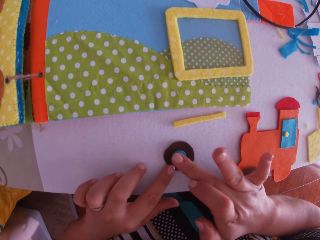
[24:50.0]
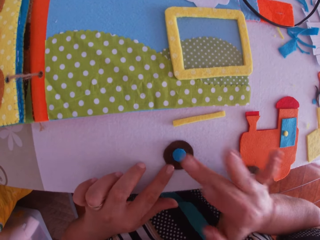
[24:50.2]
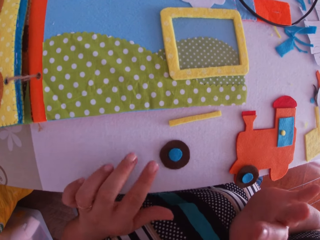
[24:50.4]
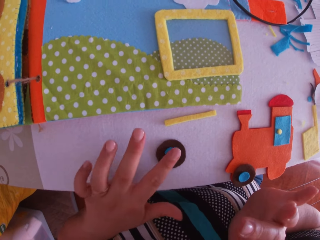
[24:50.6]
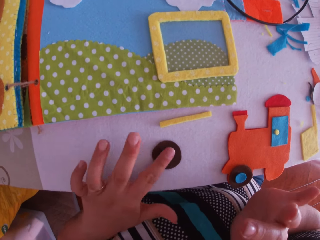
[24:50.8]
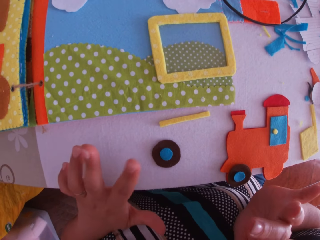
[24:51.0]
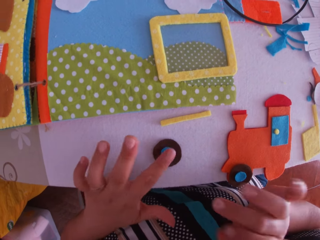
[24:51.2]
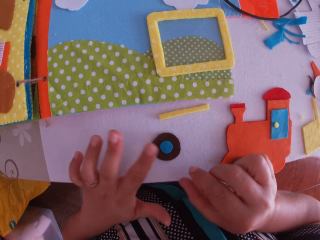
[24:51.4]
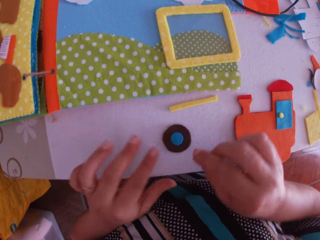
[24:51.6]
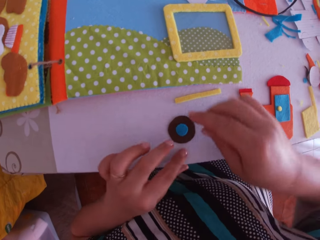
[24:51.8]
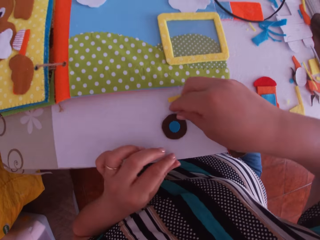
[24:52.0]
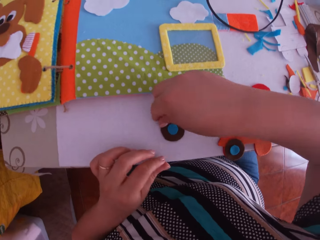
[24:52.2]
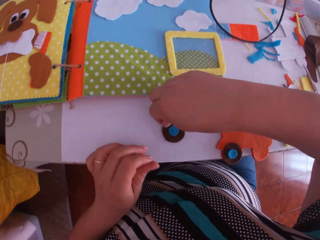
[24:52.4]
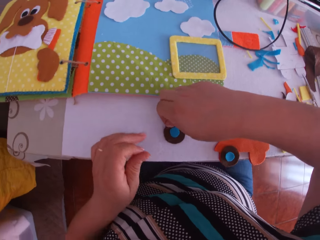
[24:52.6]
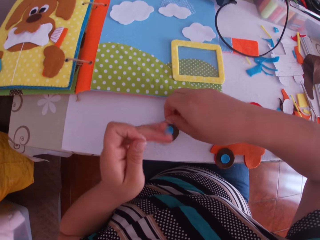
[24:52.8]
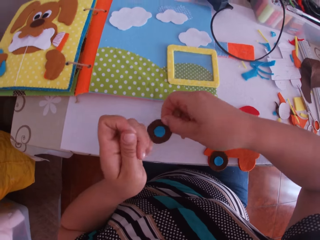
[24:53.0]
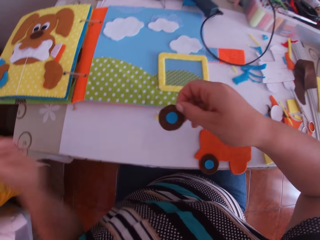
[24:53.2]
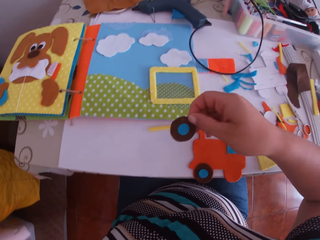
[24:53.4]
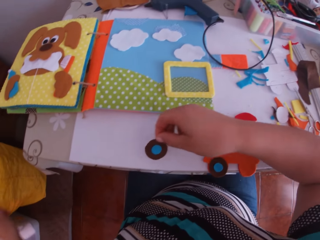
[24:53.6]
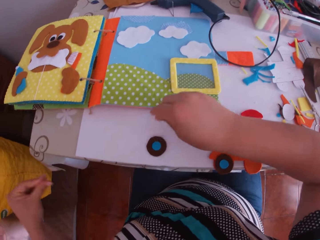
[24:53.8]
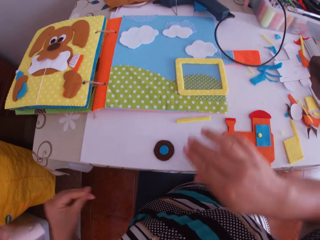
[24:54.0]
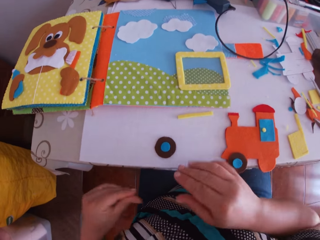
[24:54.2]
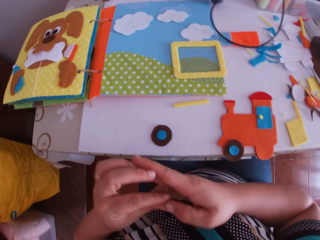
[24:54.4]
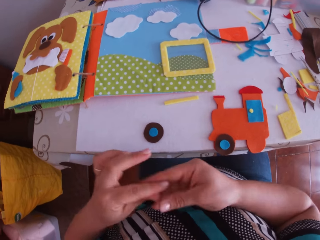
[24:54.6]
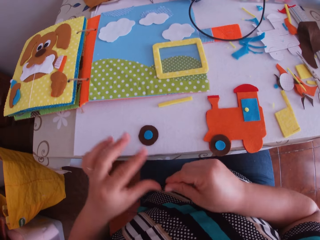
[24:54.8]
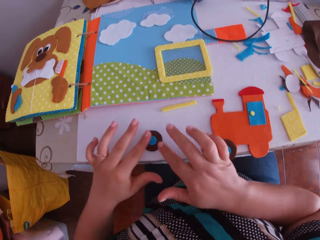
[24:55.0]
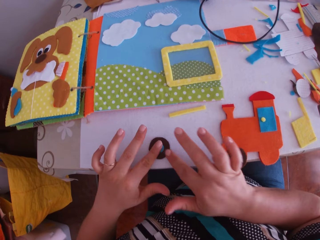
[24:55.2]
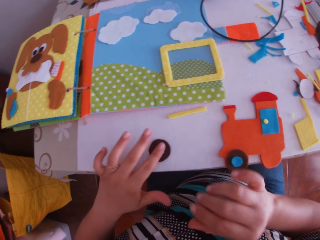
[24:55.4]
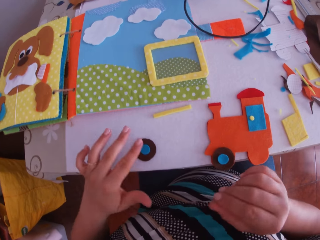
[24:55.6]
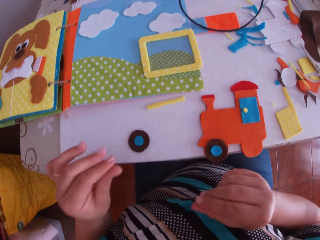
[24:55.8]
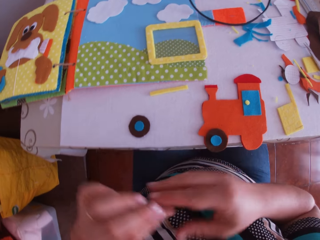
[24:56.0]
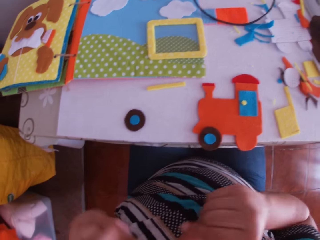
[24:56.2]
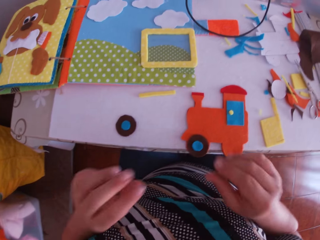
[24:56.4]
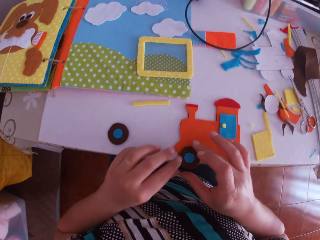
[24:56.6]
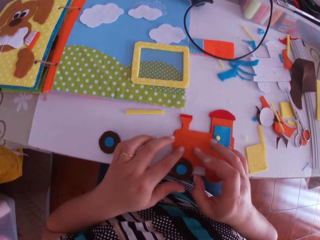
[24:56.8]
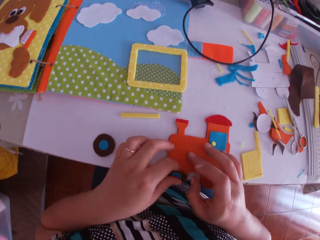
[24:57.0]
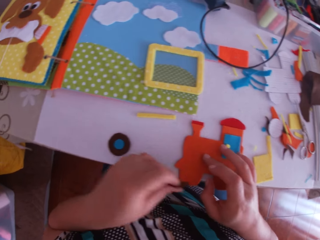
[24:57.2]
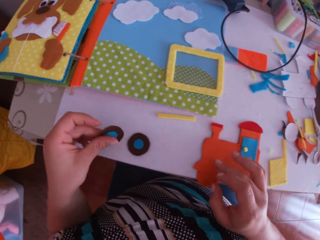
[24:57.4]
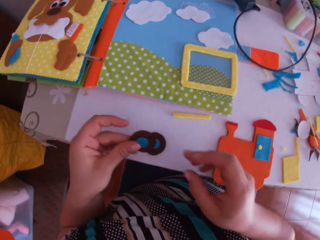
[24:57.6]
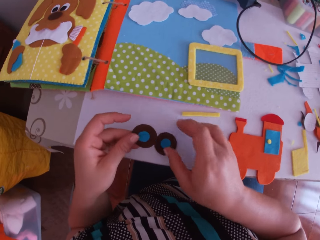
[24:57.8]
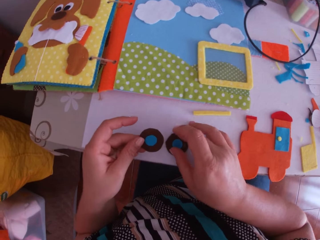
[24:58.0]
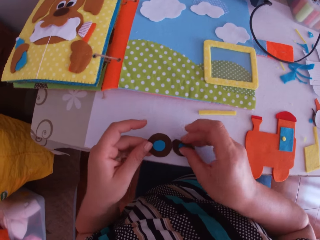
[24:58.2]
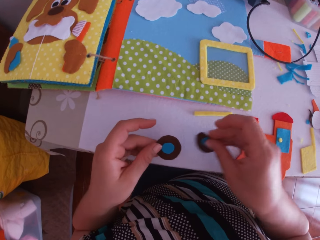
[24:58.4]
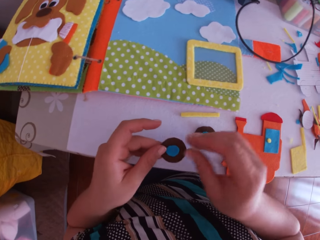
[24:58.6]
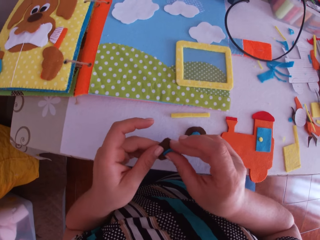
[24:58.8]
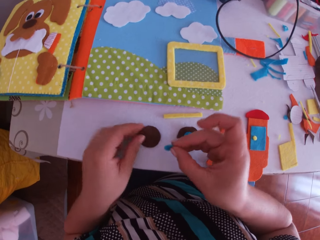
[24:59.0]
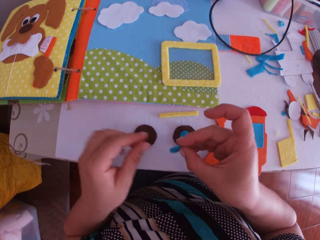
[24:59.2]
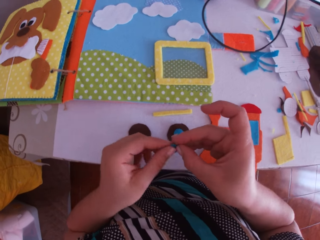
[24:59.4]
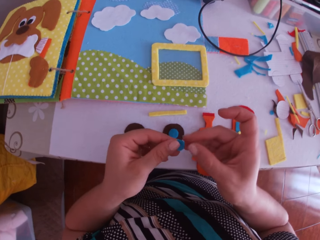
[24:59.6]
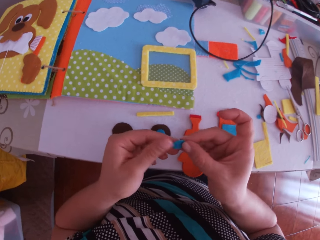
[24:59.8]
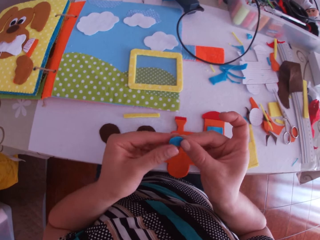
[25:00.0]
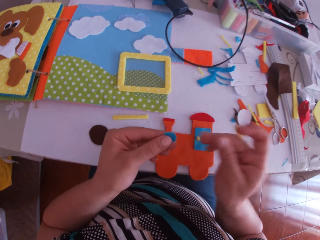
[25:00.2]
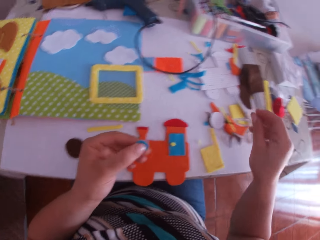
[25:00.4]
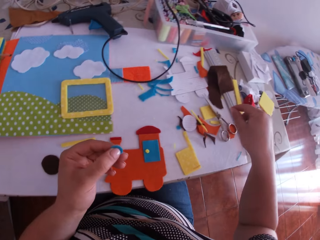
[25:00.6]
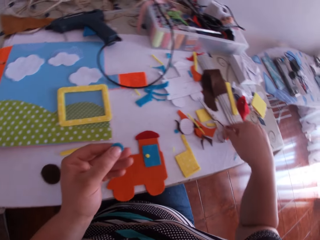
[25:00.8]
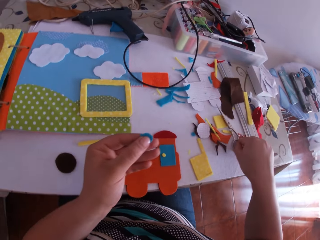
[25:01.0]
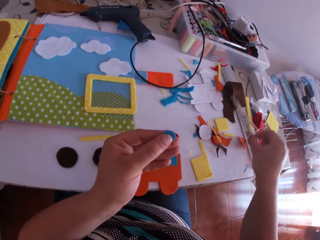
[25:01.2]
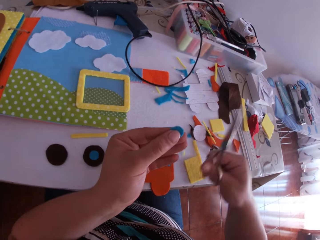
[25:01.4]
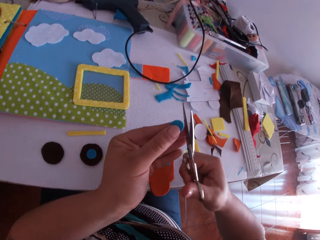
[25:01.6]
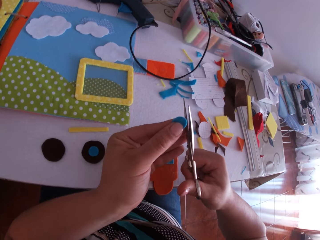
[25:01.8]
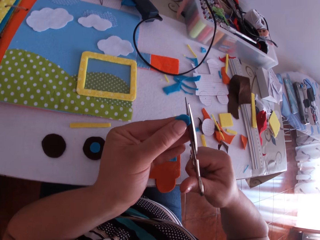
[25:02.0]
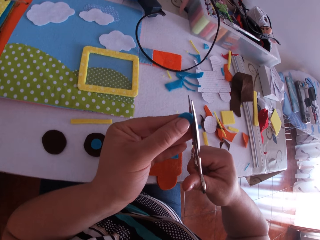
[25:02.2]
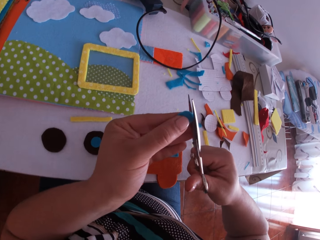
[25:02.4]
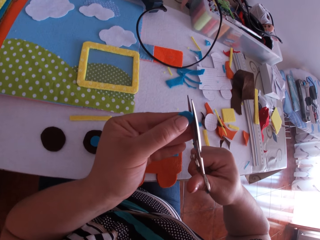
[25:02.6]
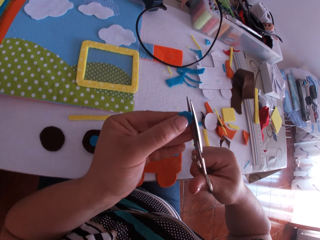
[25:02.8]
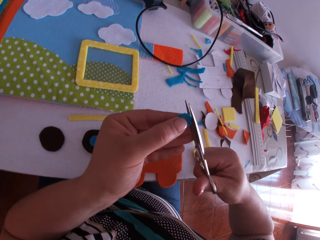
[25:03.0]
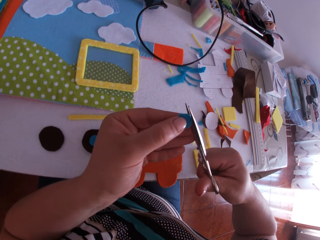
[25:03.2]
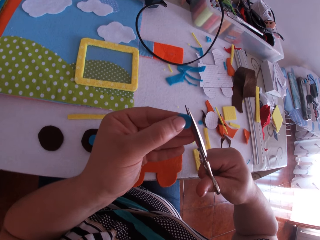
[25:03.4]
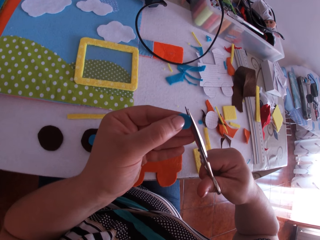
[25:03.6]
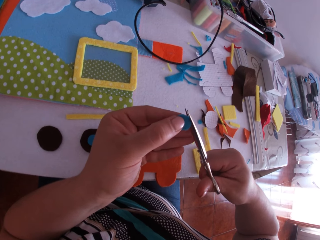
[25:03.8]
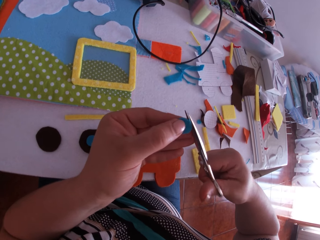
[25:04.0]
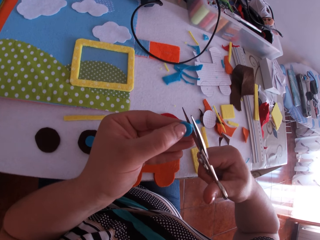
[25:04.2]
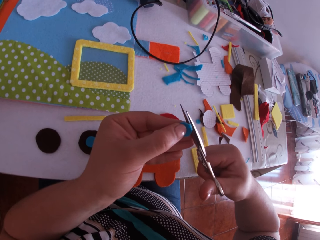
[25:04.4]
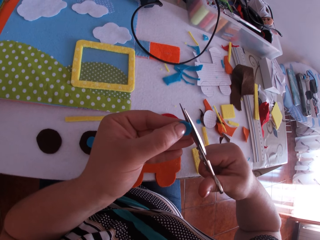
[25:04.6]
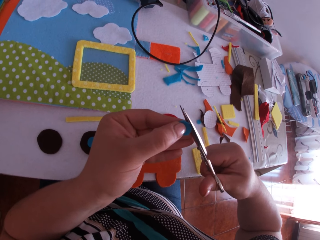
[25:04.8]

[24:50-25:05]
The camera wearer sticks the felt material. She adjusts both cardboards with her left hand. She swings her hand. She picks both cardboards from the table with her right hand, and places both cardboards on the table with her right hand. She swings her hand. She swings her hand again. She places both index fingers on both cardboards. She sticks the felt material. She swings her hand. She picks the blue circular shape cardboard on the brown circular shape cardboard on the paper train with her left hand. She swings her hand. She picks the felt material, and drops the felt material. She holds the blue circular shape cardboard on the brown circular shape cardboard with both hands. She takes the felt material, and drops the felt material. She swings her hand. She picks a pair of scissors. She trims the blue circular shape cardboard with the scissors in her right hand.

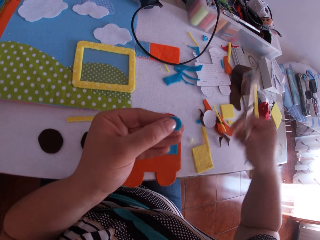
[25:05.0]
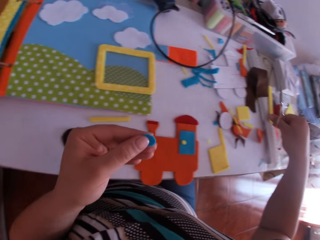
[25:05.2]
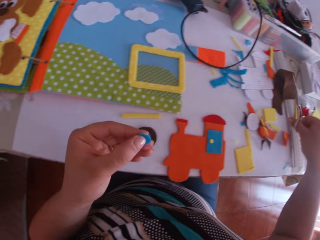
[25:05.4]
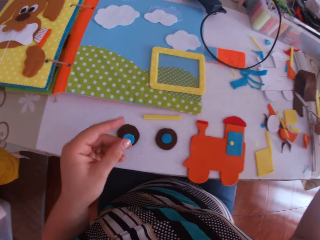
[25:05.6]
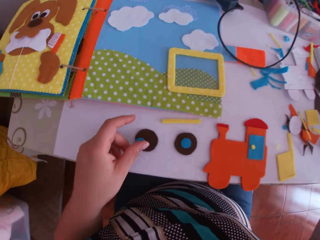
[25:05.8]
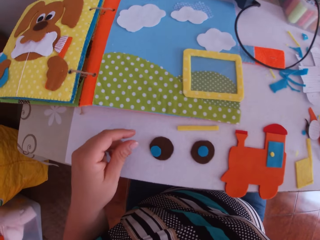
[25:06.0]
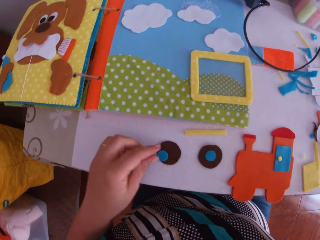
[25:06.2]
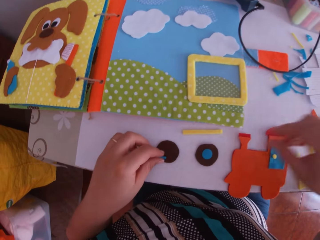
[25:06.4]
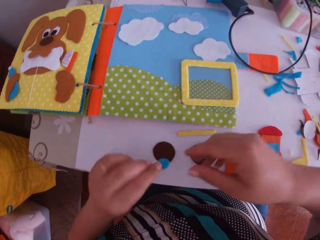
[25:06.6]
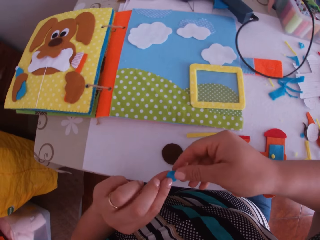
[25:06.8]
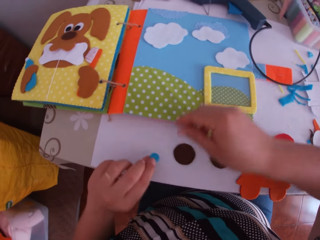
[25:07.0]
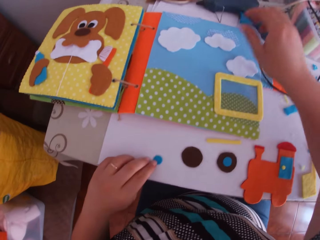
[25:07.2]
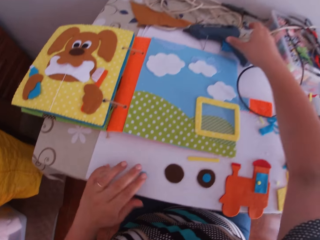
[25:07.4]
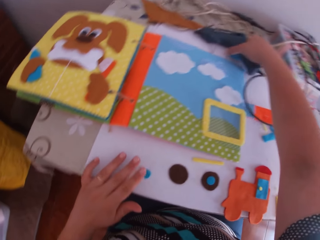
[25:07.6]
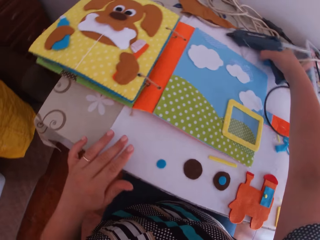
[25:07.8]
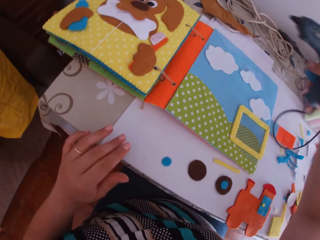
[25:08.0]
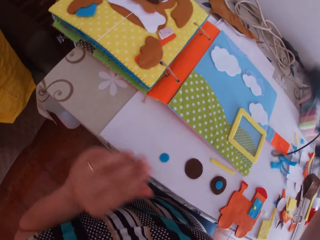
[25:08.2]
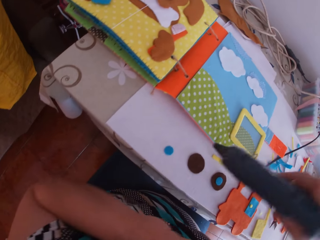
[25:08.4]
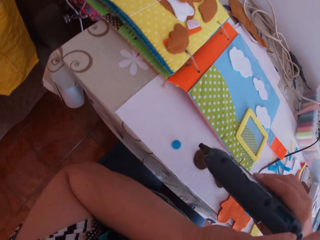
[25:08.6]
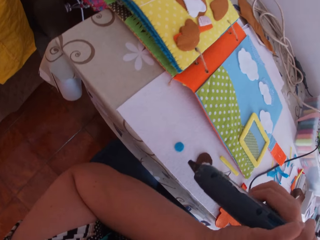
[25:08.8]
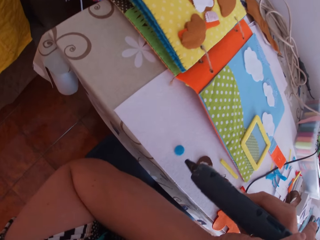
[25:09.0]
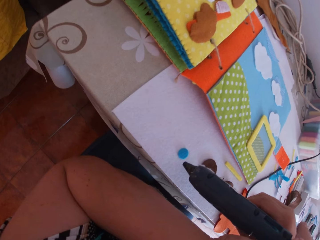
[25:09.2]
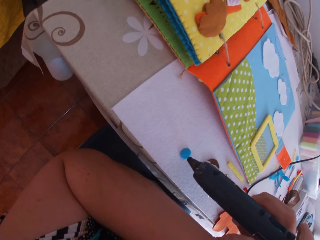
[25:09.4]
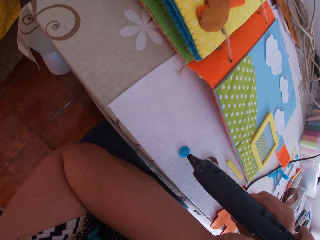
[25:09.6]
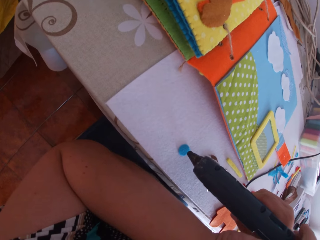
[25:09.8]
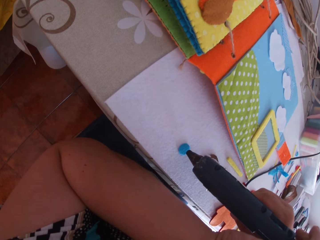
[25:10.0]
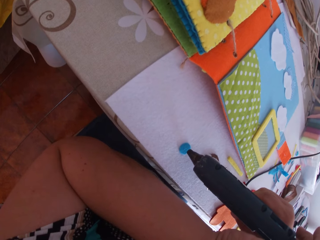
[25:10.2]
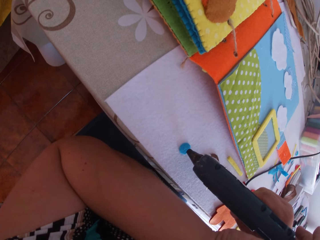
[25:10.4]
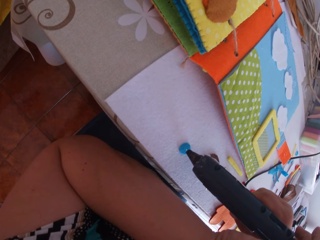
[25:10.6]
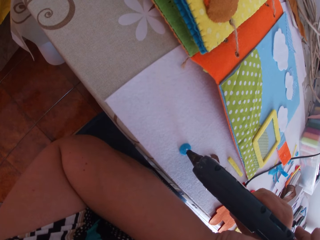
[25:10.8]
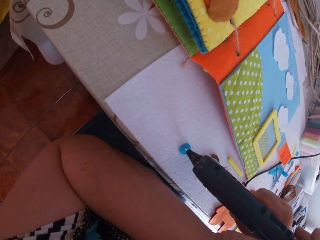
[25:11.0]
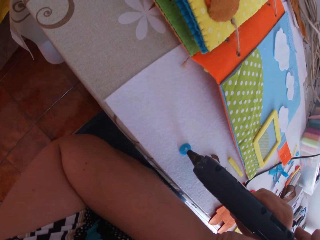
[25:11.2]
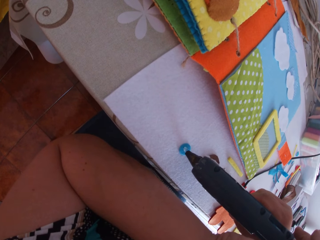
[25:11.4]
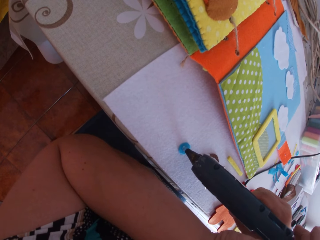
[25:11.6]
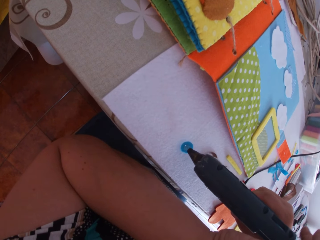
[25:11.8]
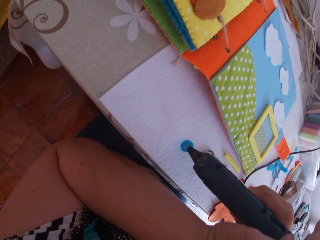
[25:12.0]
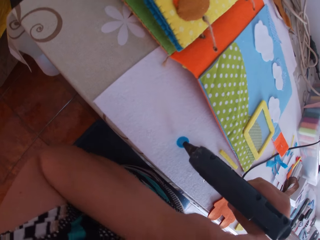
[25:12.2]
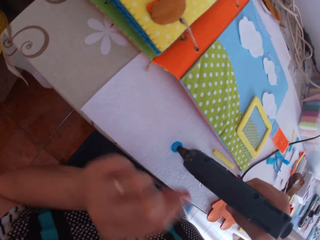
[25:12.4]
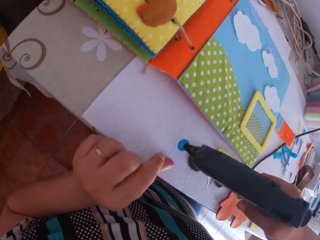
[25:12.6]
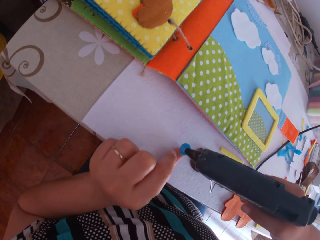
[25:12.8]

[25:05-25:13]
The camera wearer swings her hand. She places the blue circular shape cardboard or felt material on the brown circular shape cardboard with her left hand. She swings her hand. She picks the felt material. She swings her hand. She drops the felt material. She picks the hot glue gun on the table with her right hand. She swings her hand. She applies glue on the blue circular shape cardboard with the glue gun on her right hand. She swings her hand.
